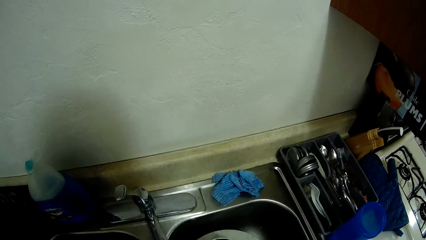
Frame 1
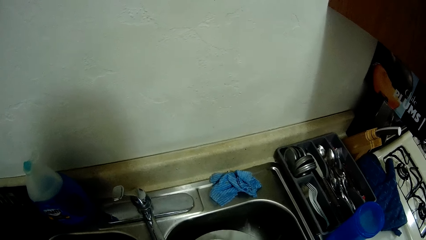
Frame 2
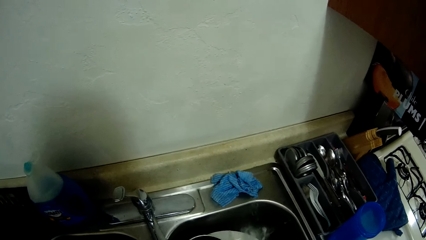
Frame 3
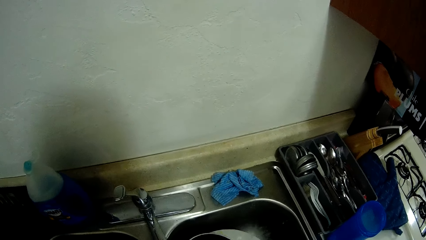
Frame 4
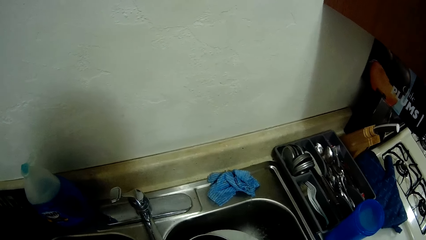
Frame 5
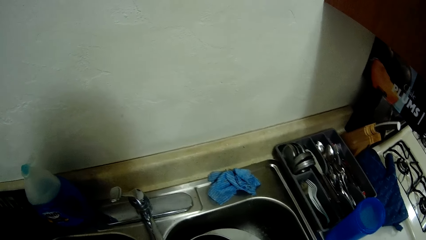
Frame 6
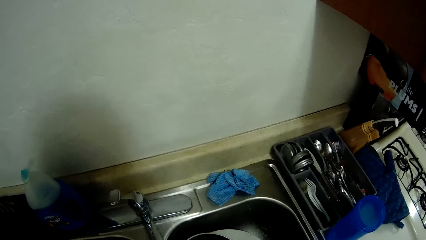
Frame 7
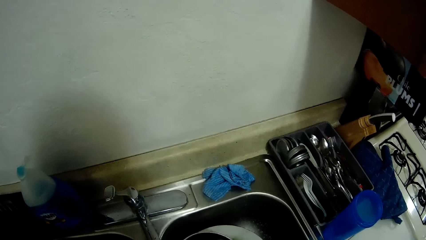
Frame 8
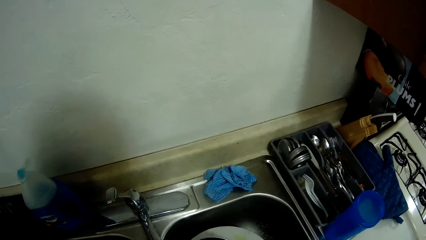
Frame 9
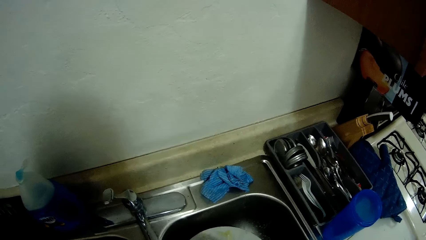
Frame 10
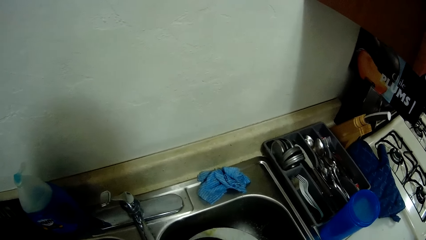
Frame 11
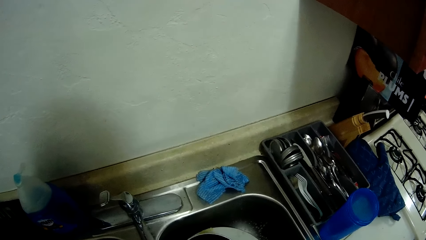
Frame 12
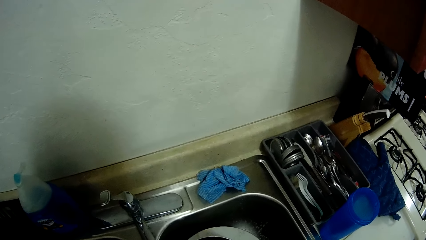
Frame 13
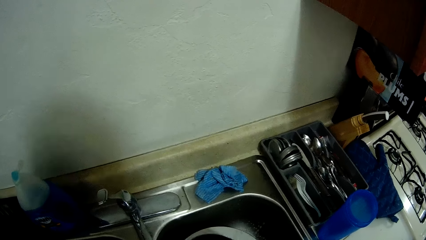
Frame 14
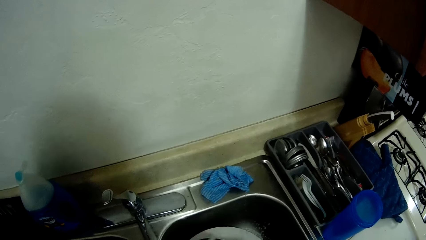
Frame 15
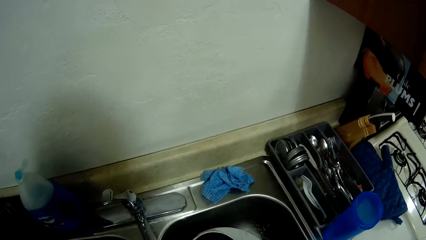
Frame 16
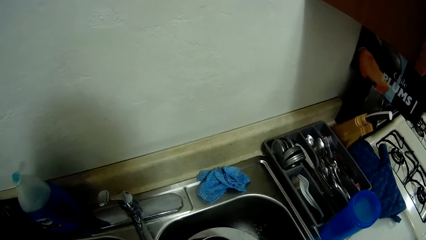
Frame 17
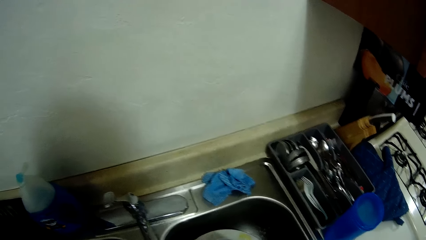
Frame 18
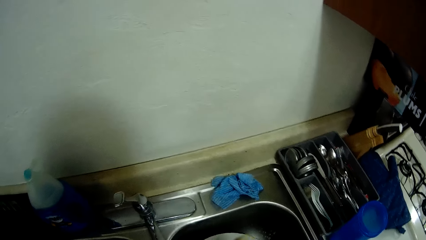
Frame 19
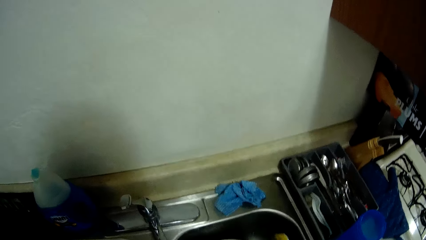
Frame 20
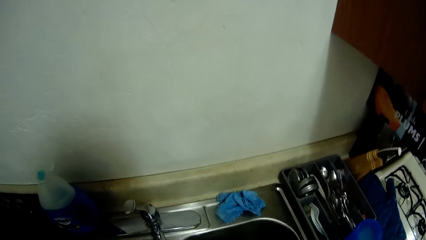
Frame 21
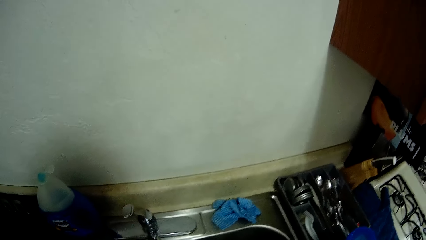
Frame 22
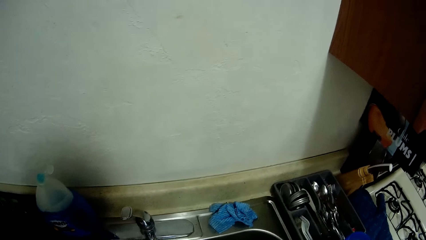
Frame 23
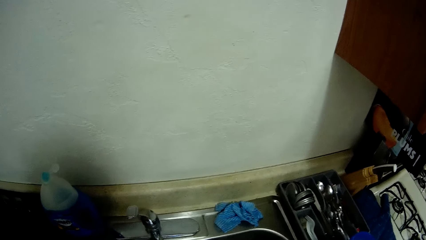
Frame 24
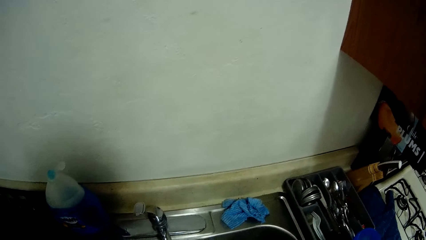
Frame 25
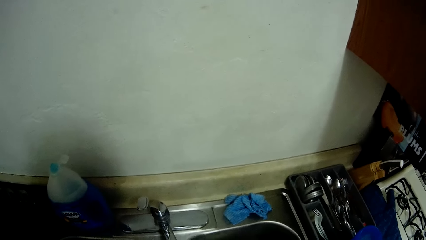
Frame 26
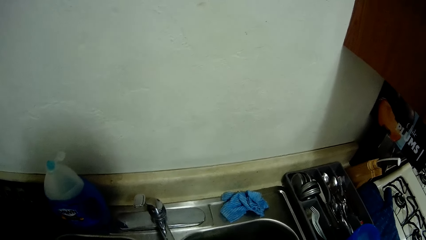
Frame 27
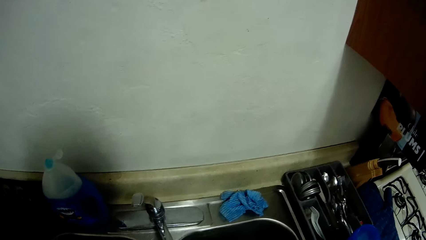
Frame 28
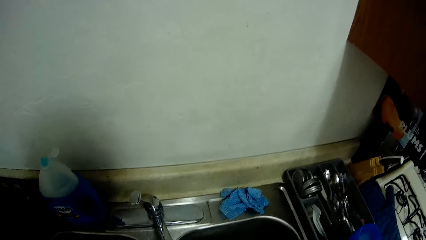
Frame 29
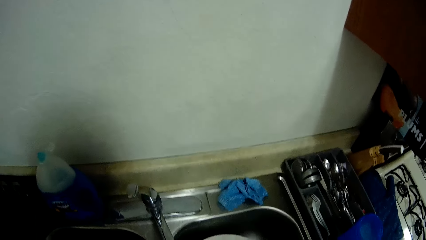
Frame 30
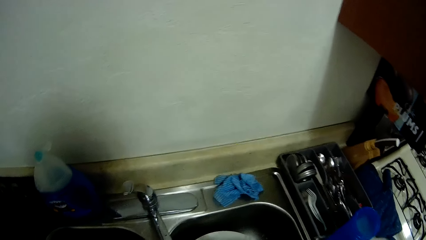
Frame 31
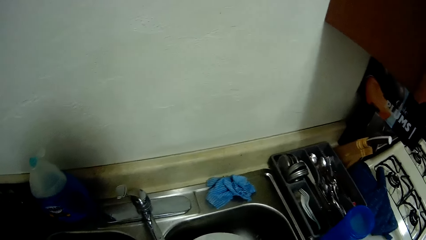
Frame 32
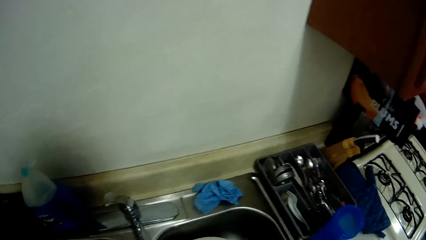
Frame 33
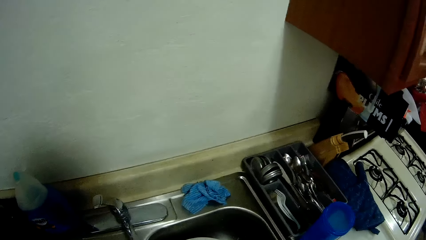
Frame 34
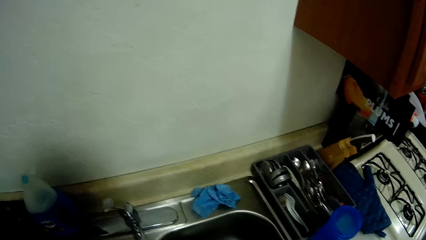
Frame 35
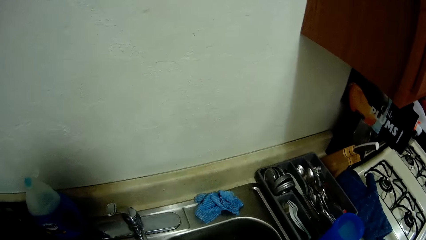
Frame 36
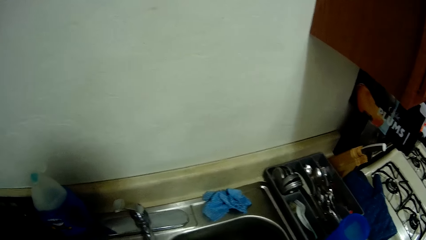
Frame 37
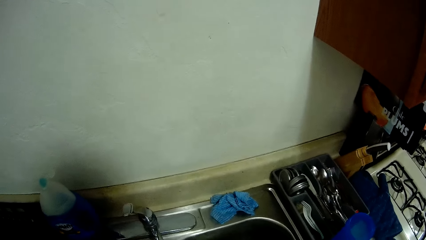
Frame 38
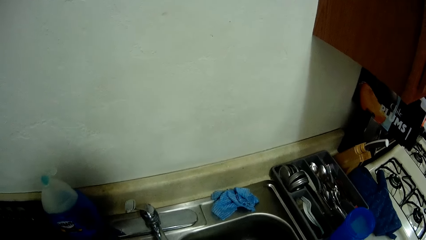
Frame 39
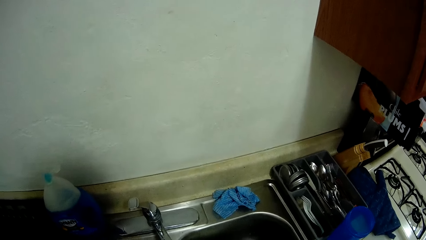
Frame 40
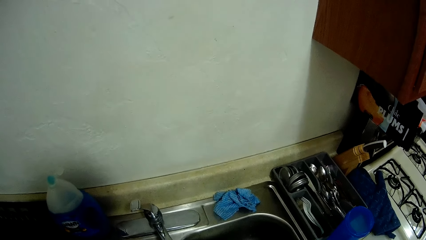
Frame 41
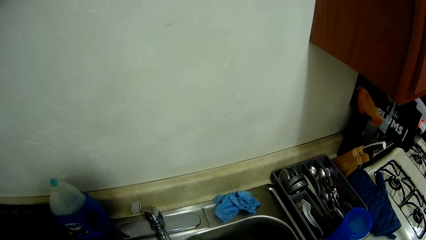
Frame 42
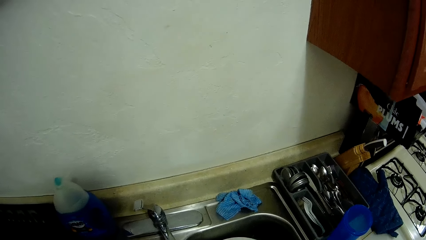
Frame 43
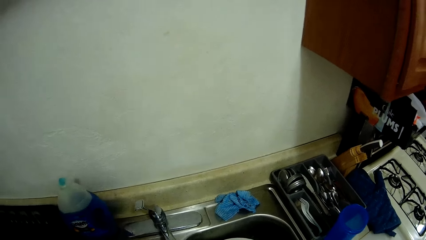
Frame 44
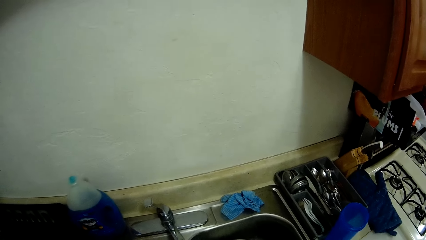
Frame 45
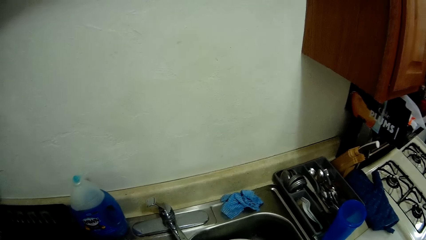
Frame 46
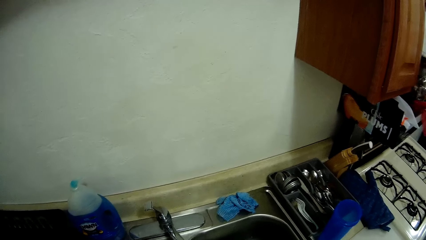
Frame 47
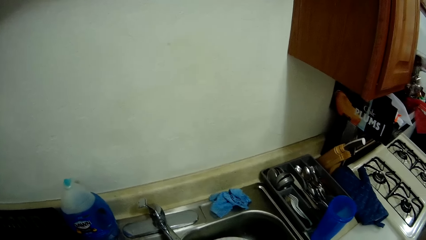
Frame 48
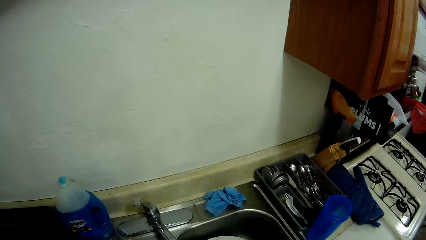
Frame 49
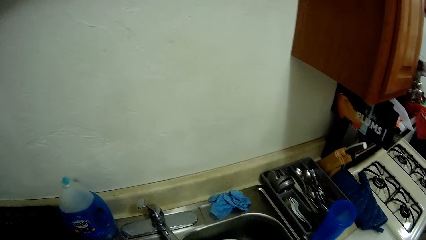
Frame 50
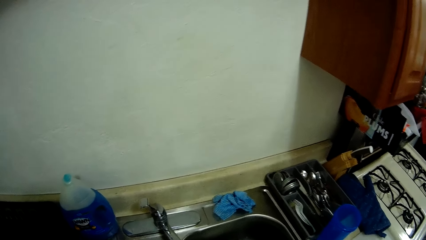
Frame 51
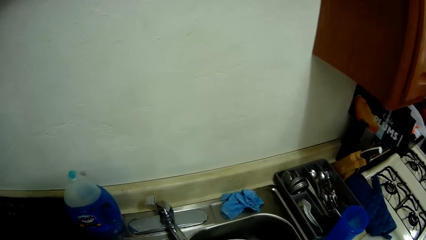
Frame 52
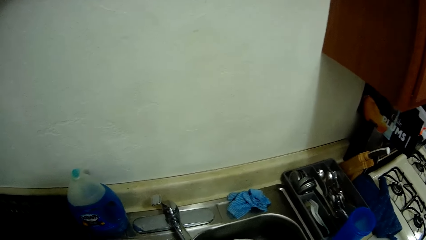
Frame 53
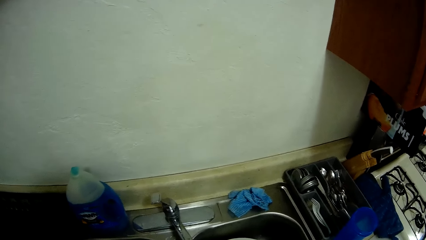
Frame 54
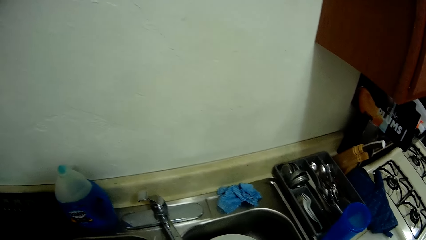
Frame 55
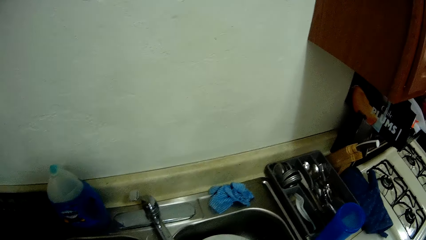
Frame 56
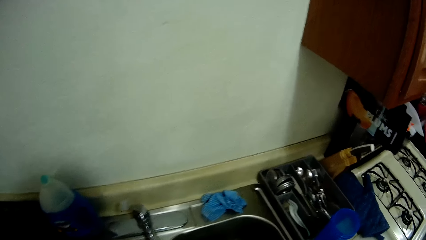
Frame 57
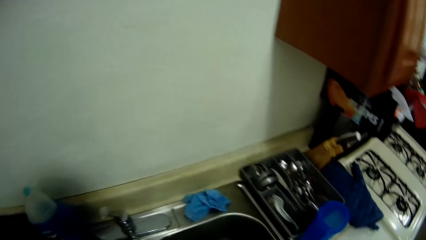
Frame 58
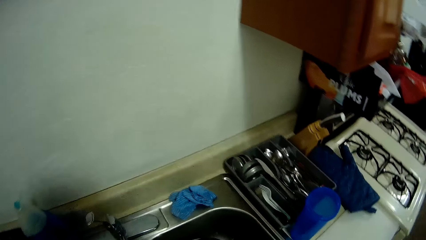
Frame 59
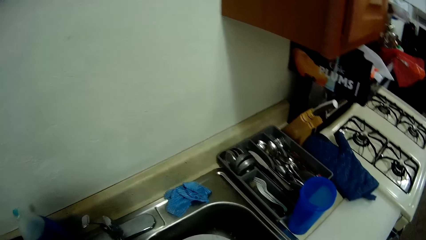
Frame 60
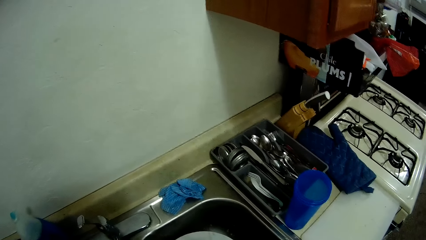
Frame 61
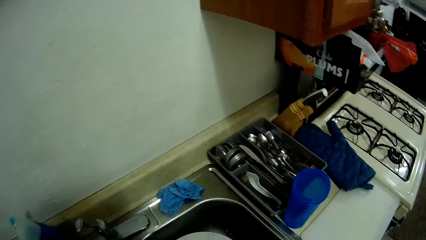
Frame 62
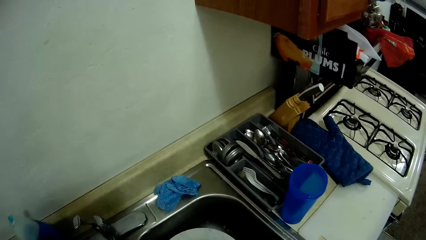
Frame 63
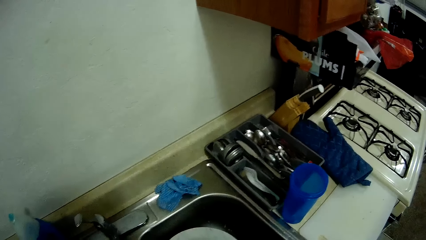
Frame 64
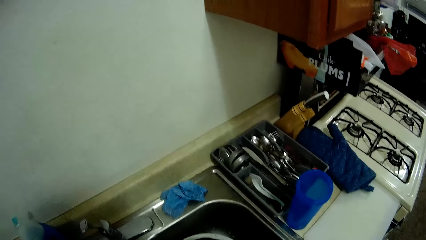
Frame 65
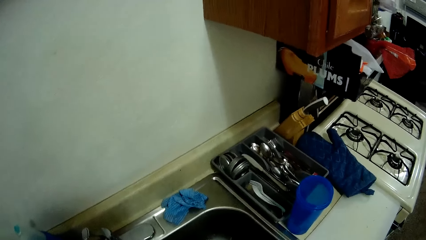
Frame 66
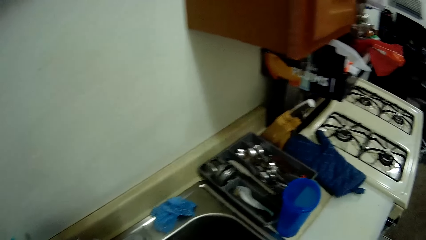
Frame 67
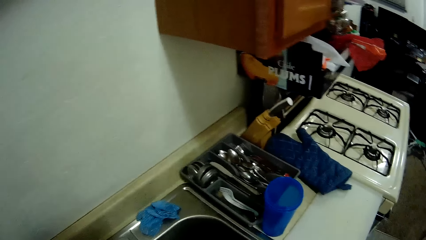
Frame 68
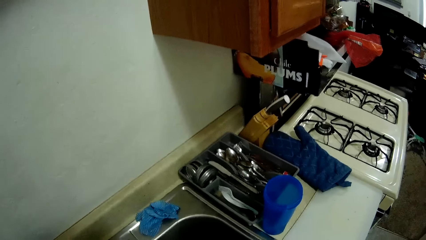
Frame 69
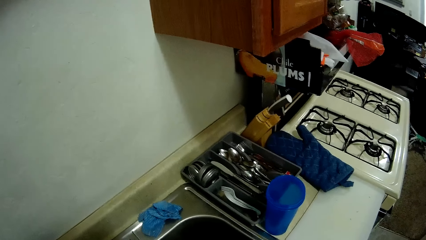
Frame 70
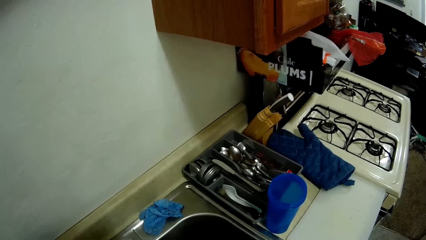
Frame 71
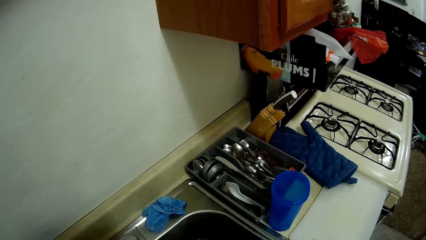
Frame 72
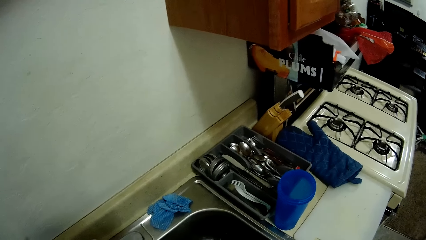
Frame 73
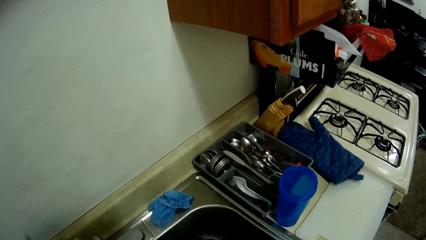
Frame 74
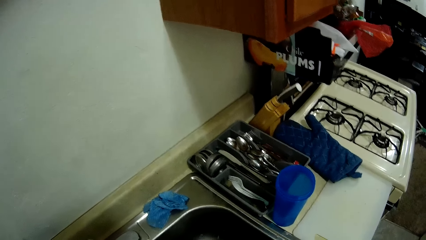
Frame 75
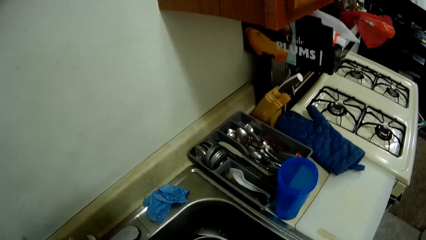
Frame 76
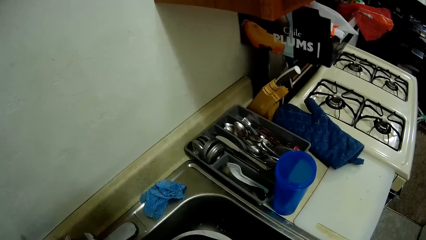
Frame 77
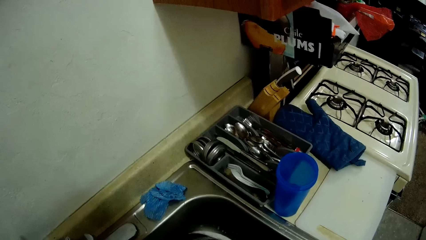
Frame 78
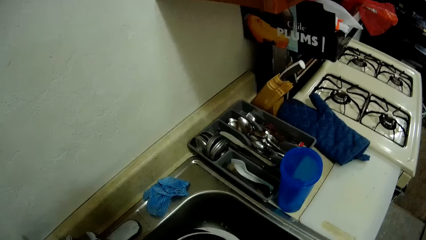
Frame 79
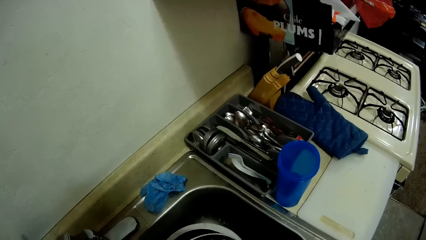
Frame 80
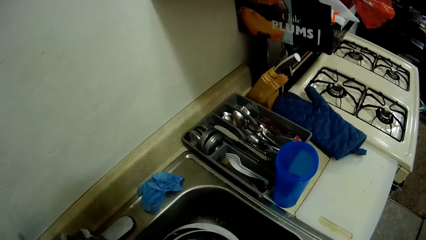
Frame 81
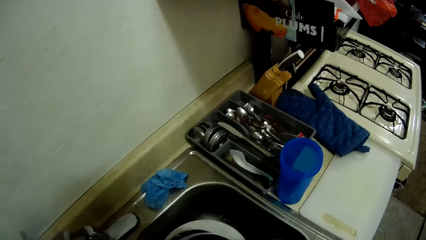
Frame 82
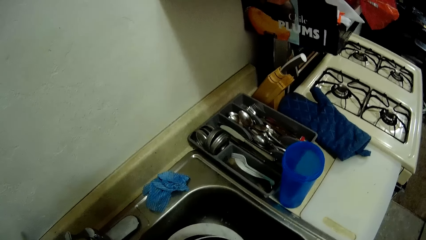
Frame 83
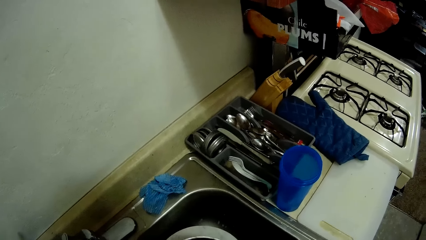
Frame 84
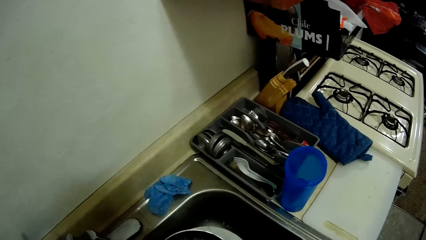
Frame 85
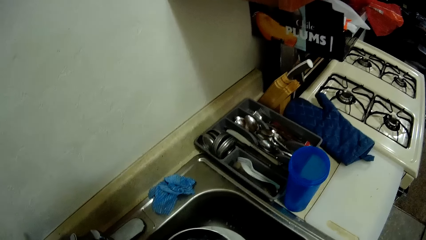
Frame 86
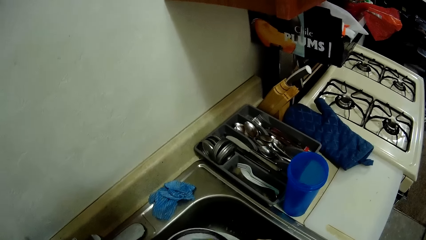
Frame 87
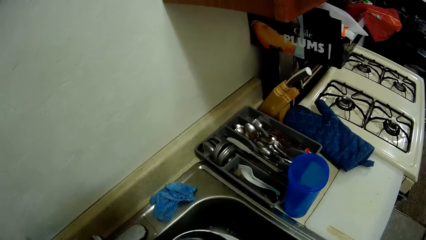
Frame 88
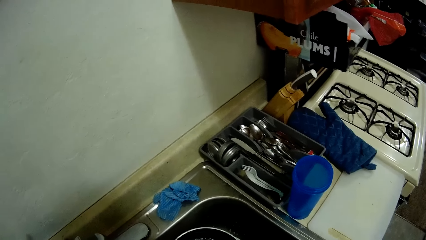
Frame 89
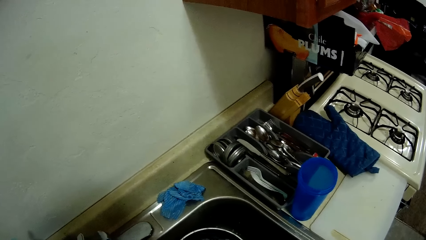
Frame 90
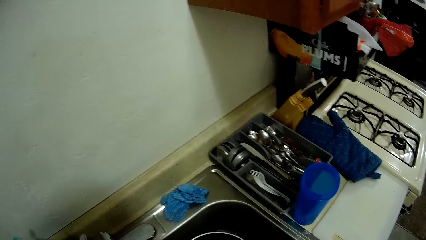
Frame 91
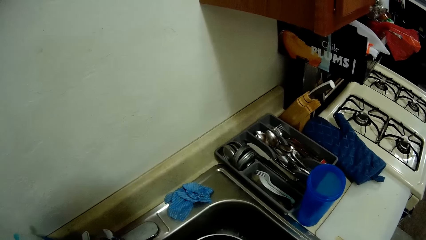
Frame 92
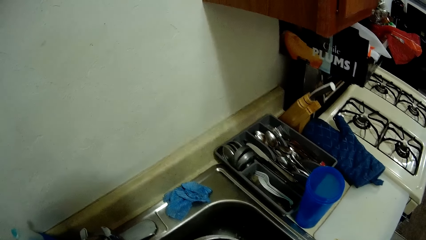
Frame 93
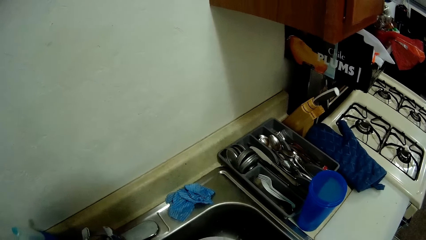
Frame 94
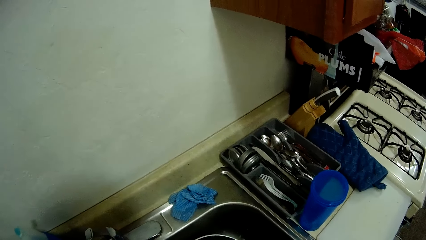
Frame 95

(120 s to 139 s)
The camera wearer washes the plate in the sink. They stare at the sink. They wash the cooking pot in the sink.
